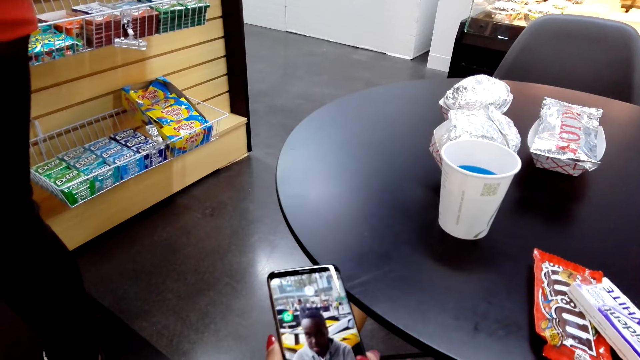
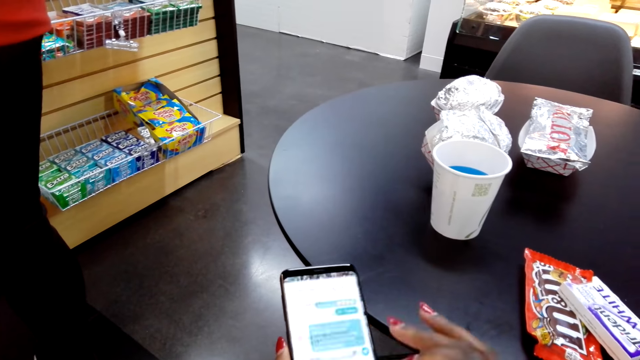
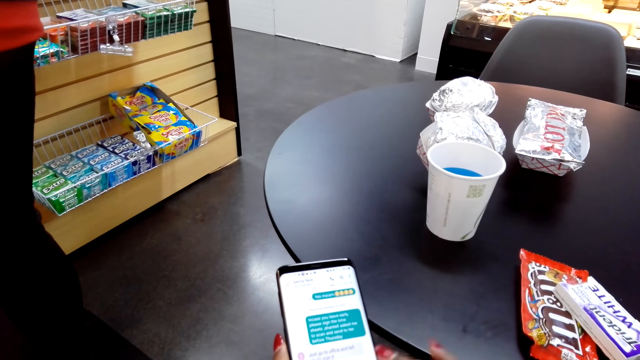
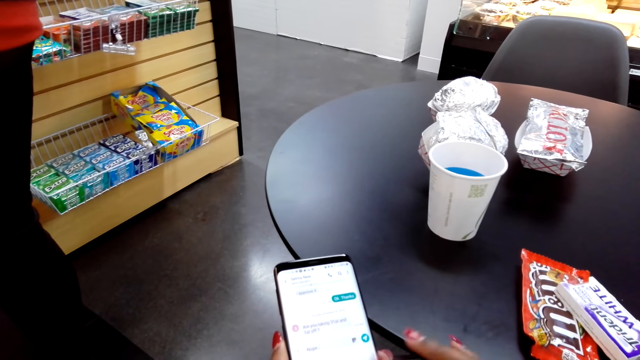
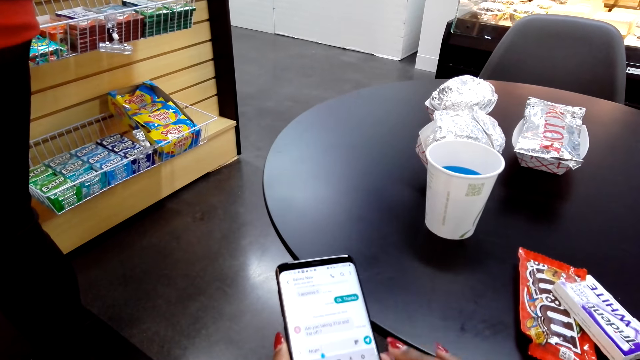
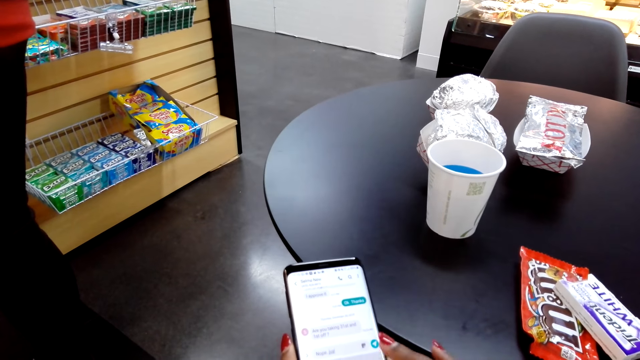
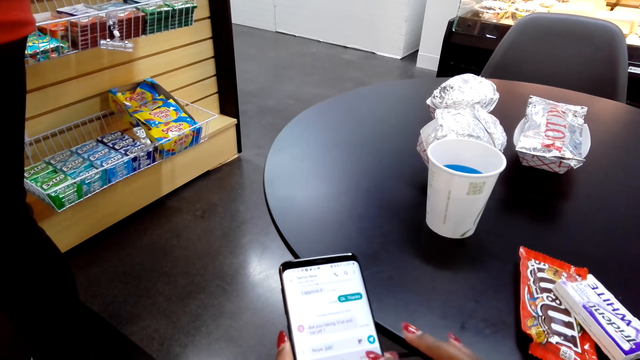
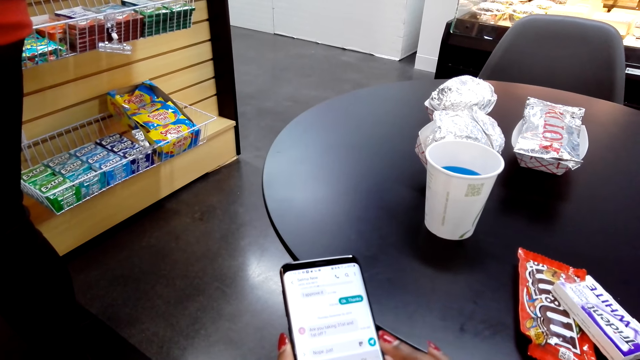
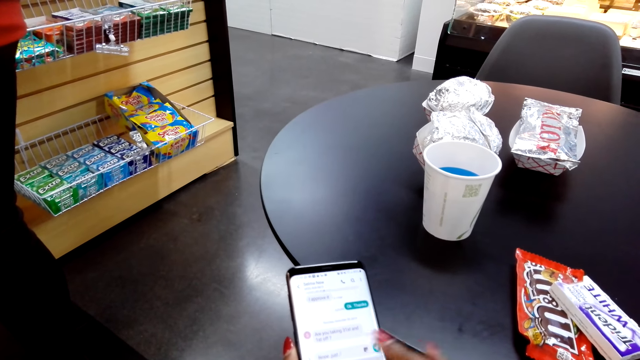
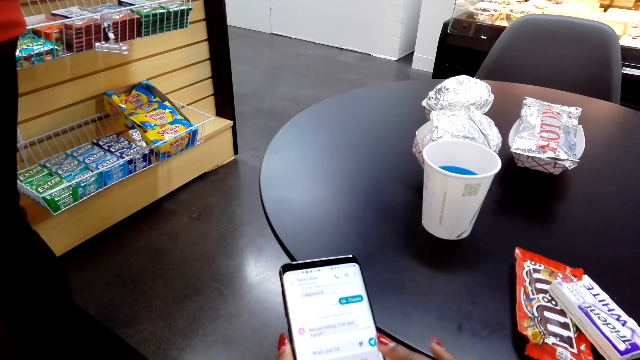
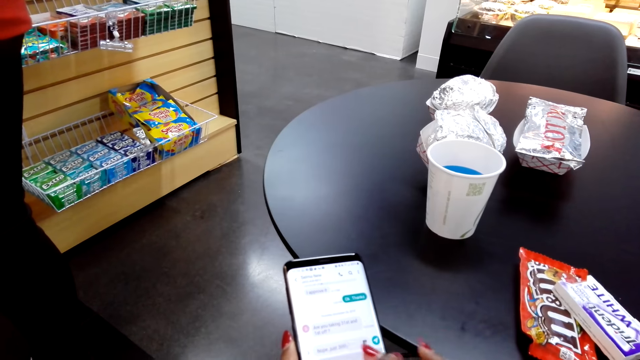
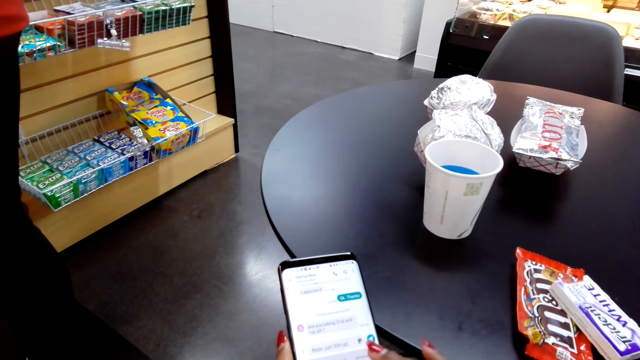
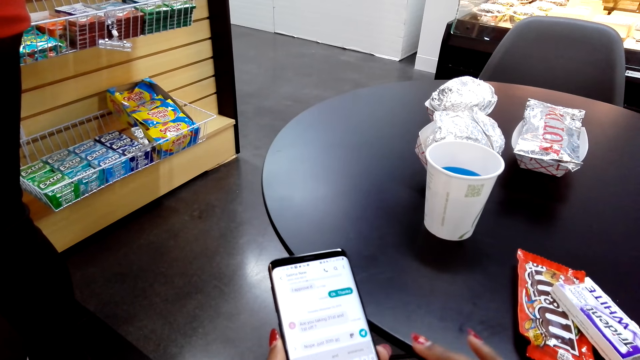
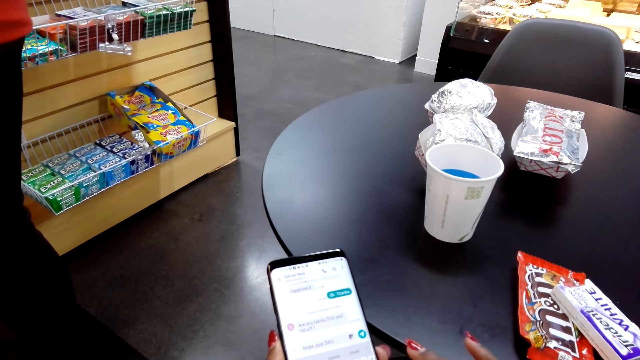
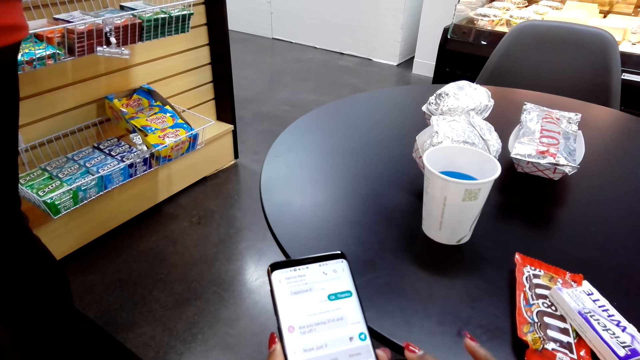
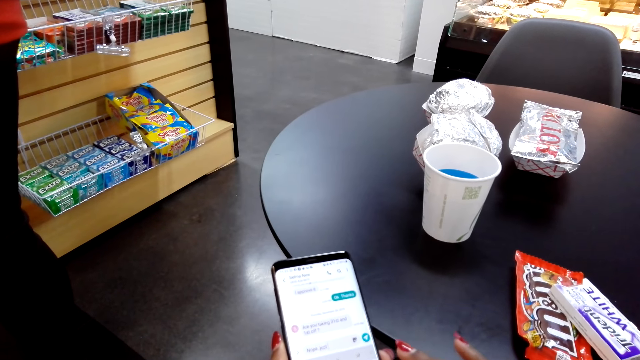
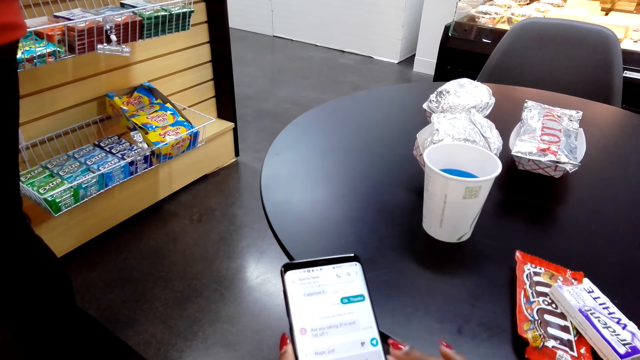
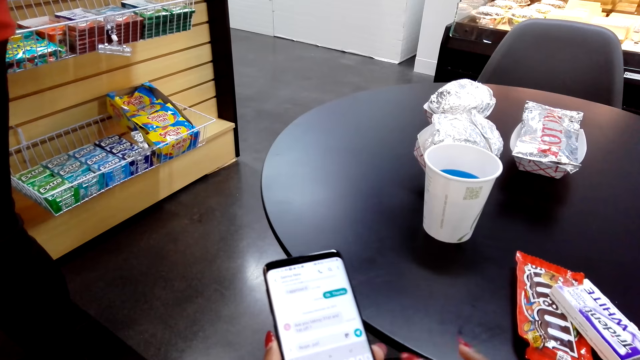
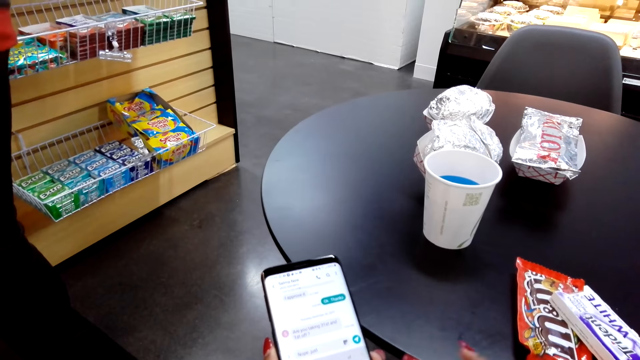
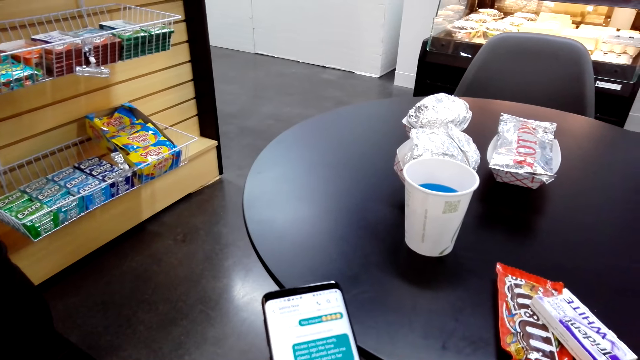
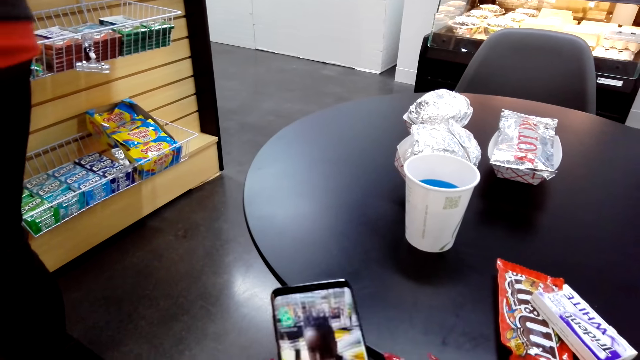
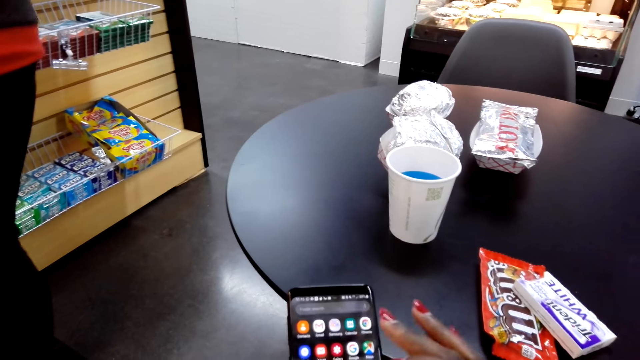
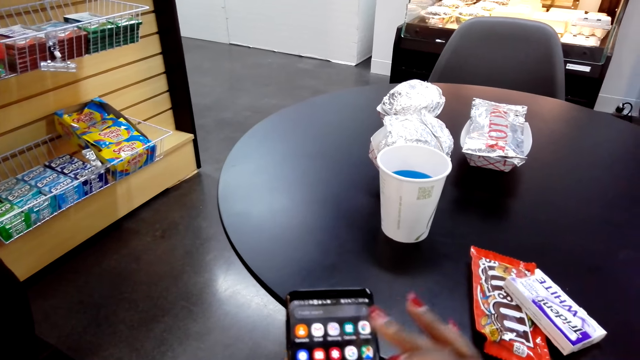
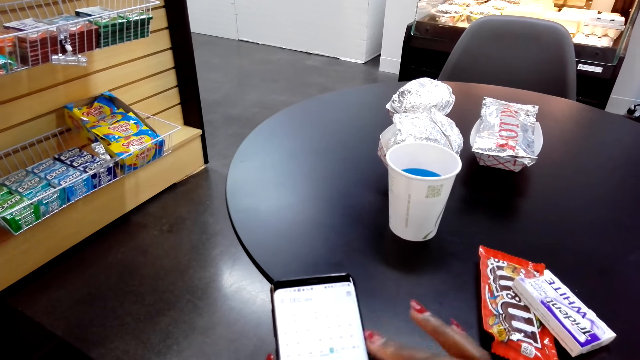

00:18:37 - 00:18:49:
The camera wearer scrolls on her cellphone.

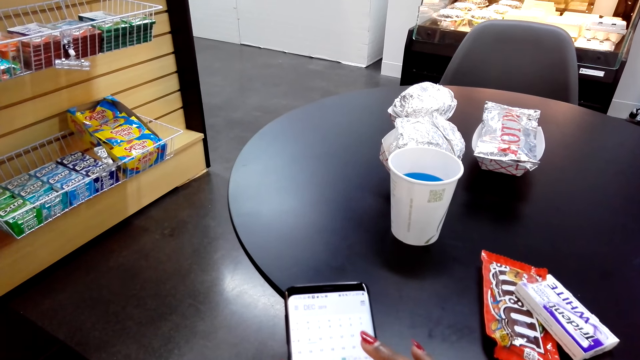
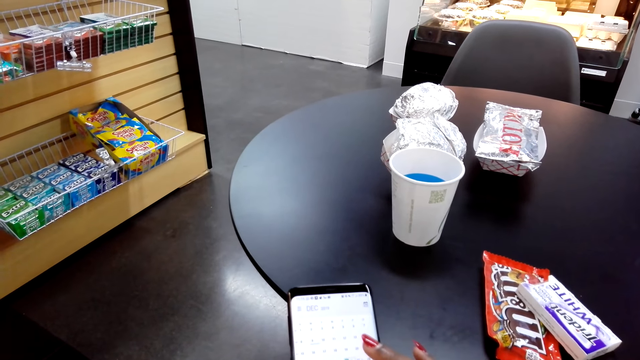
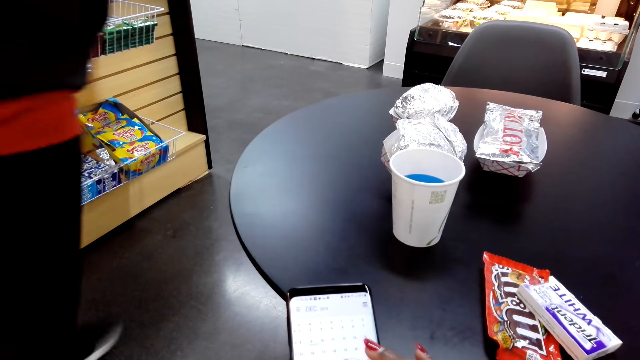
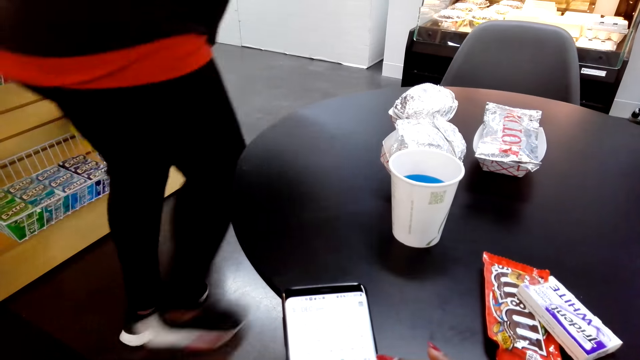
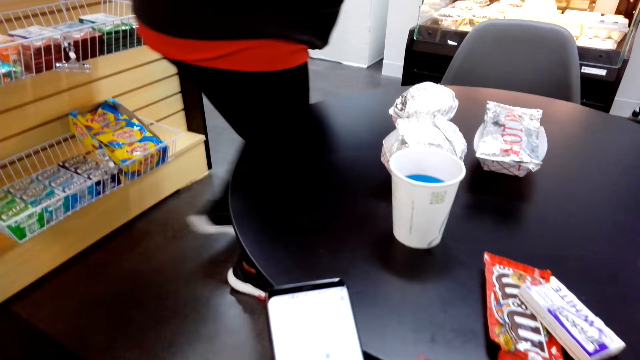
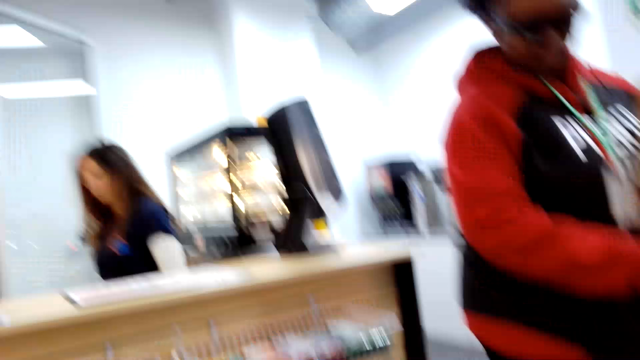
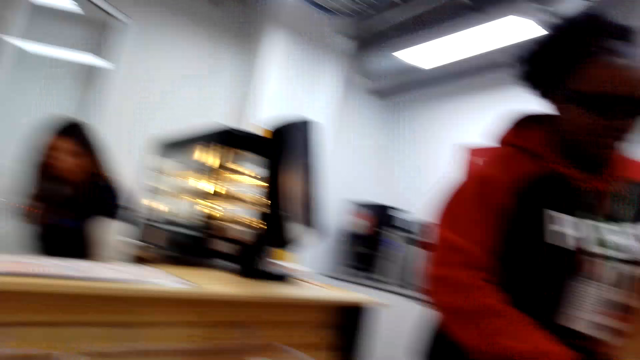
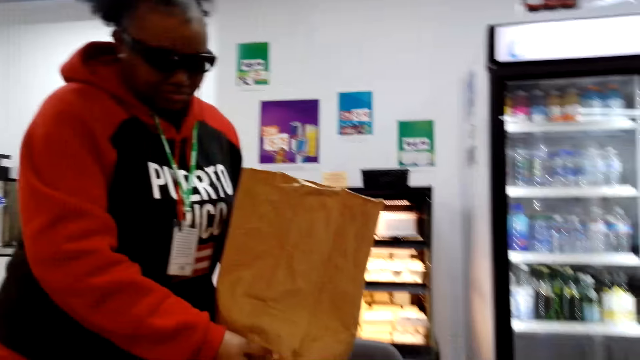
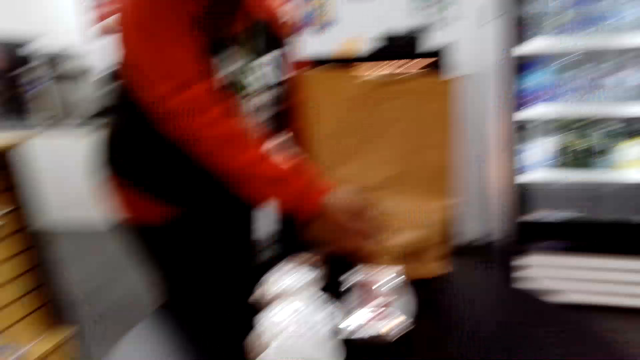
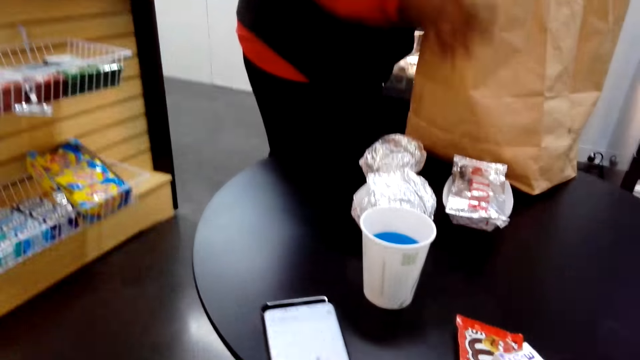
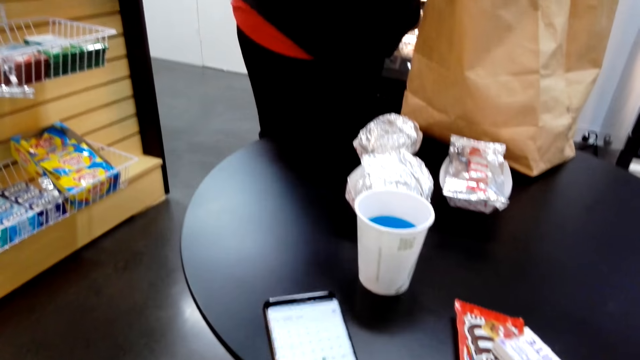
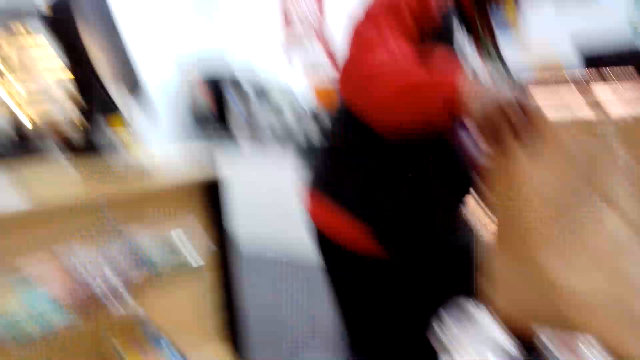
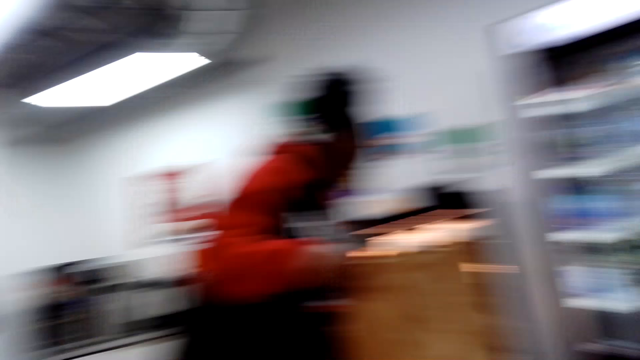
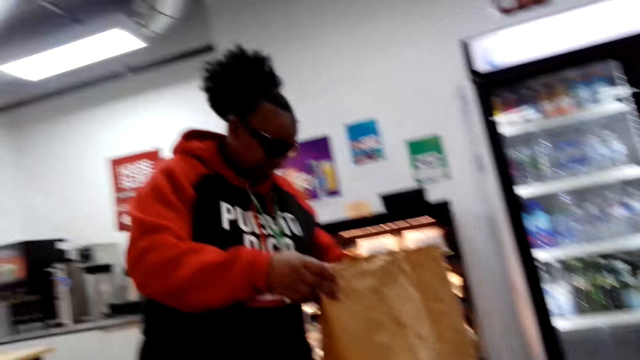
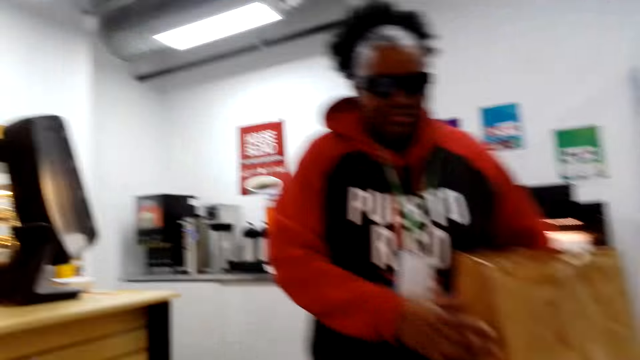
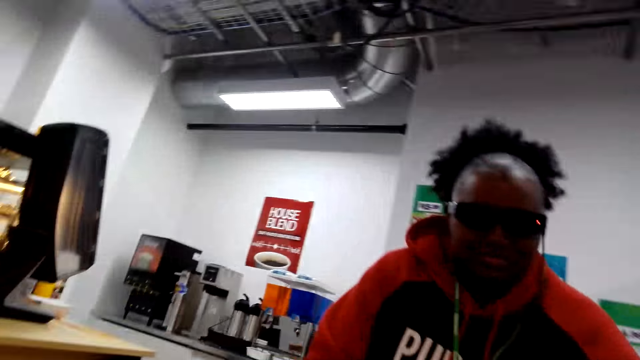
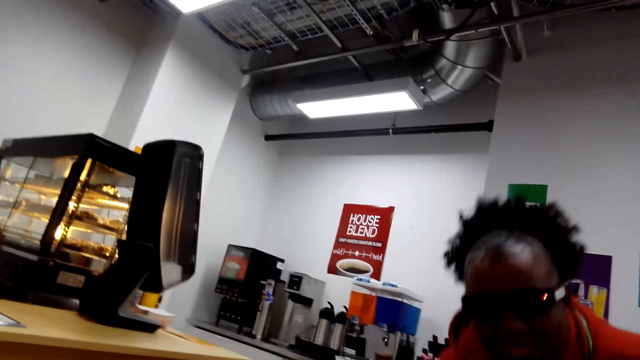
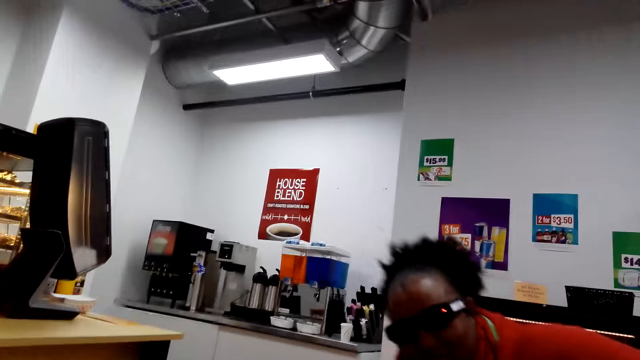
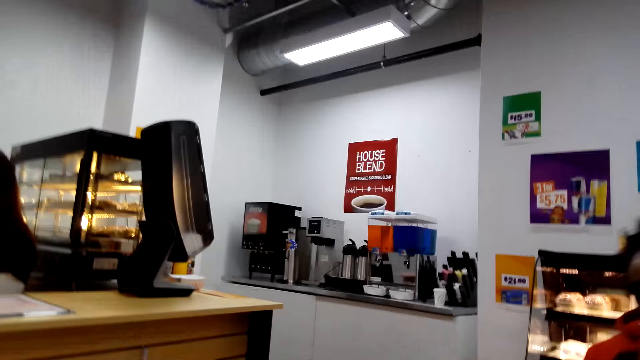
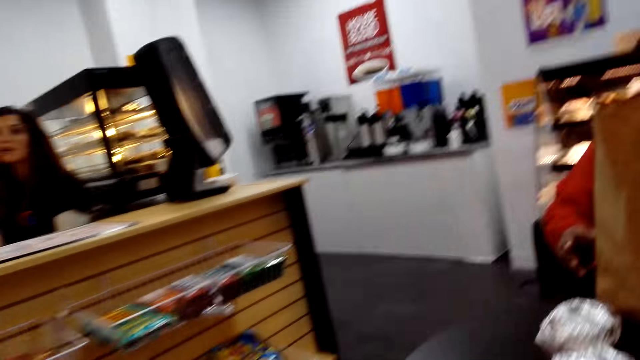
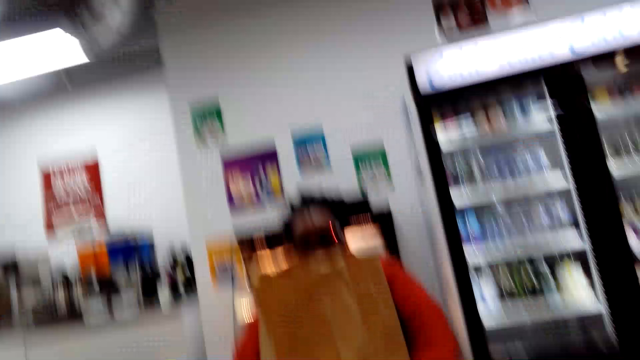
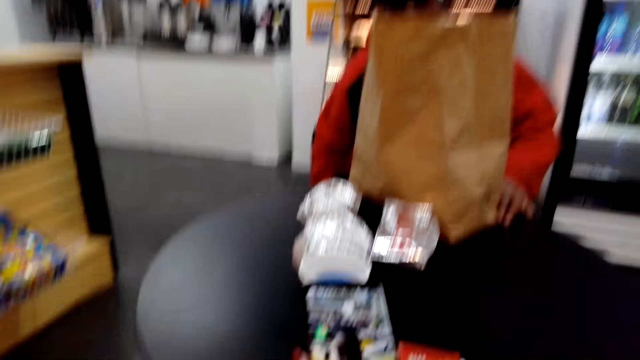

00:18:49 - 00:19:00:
The camera wearer converses with a woman. Another woman puts a package on the table. The camera wearer scrolls on her cellphone. She converses with the other woman. The other woman sits down.
